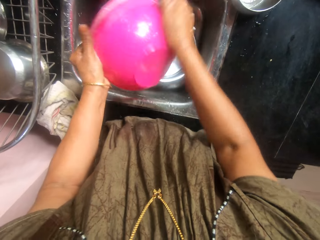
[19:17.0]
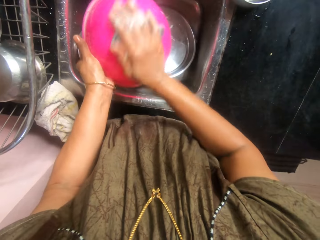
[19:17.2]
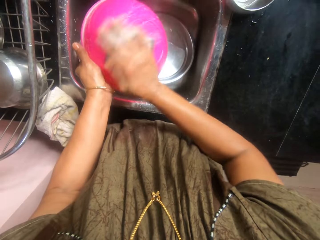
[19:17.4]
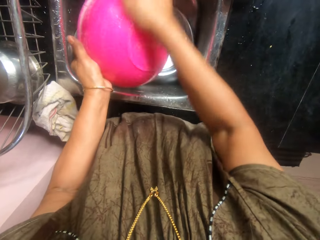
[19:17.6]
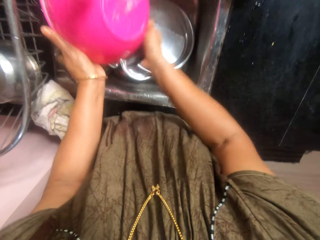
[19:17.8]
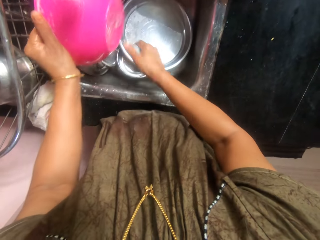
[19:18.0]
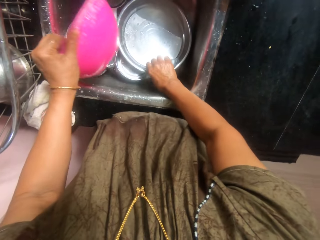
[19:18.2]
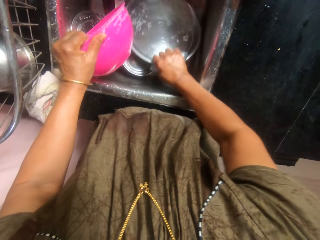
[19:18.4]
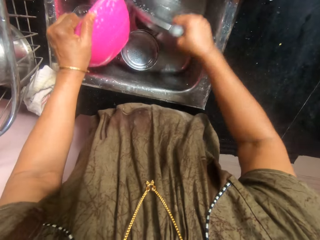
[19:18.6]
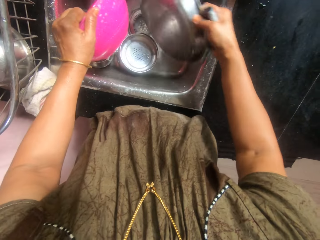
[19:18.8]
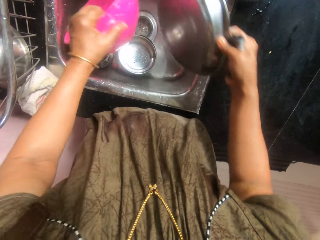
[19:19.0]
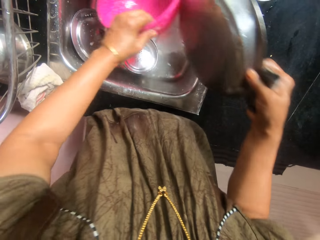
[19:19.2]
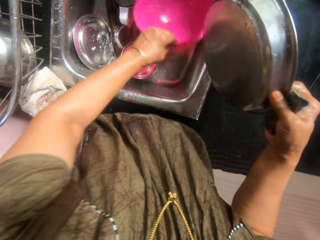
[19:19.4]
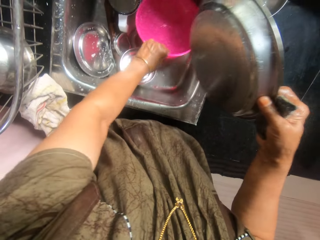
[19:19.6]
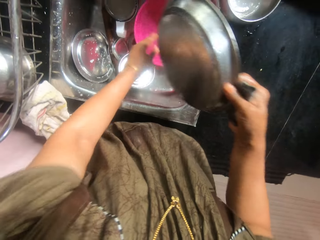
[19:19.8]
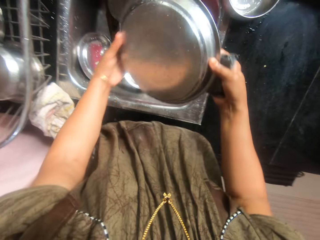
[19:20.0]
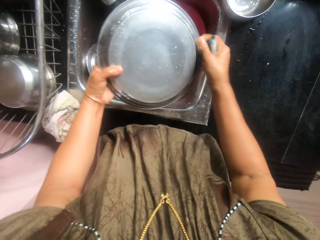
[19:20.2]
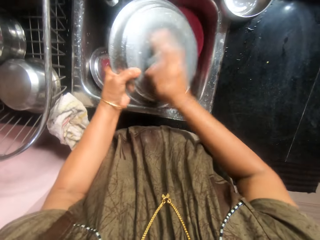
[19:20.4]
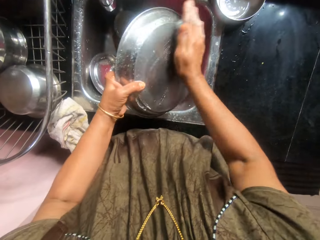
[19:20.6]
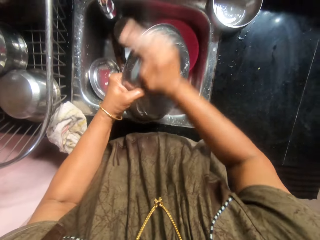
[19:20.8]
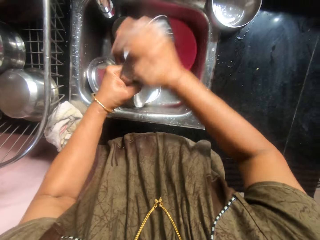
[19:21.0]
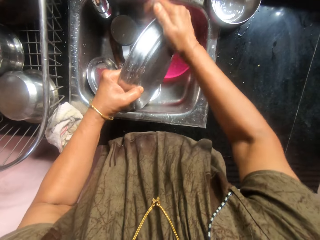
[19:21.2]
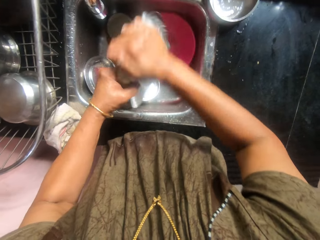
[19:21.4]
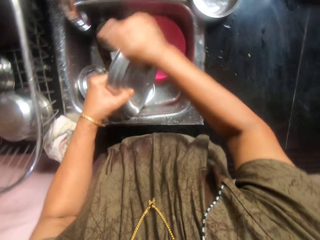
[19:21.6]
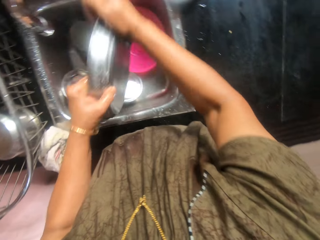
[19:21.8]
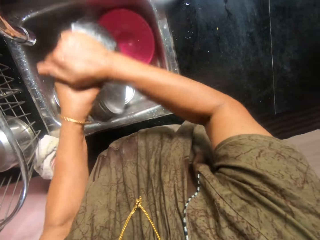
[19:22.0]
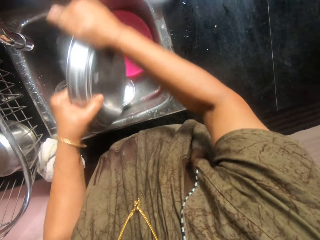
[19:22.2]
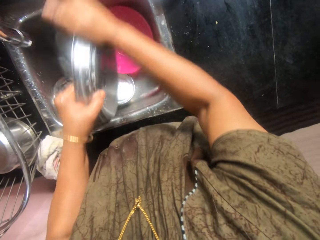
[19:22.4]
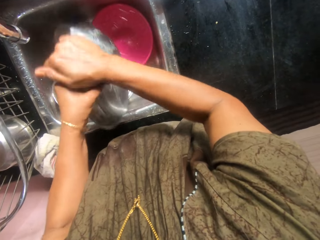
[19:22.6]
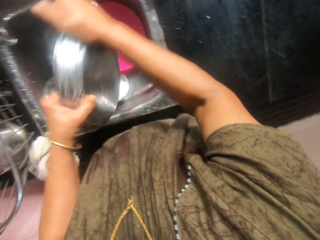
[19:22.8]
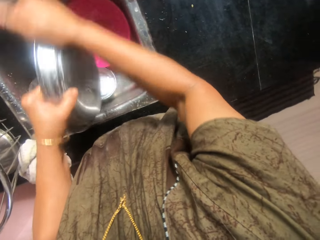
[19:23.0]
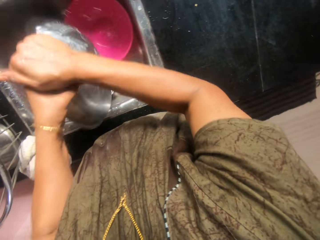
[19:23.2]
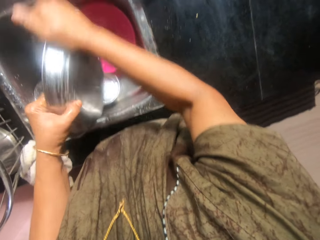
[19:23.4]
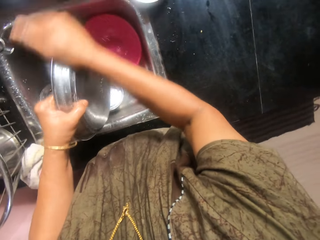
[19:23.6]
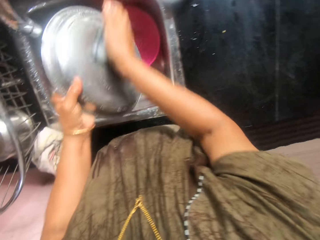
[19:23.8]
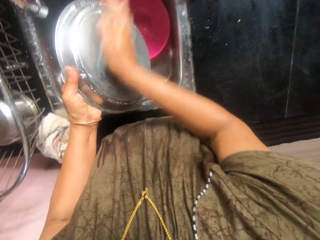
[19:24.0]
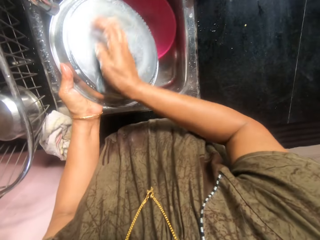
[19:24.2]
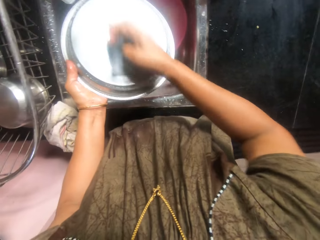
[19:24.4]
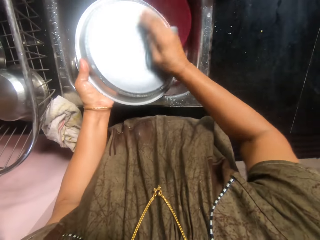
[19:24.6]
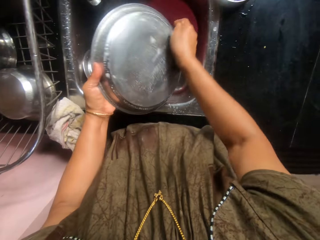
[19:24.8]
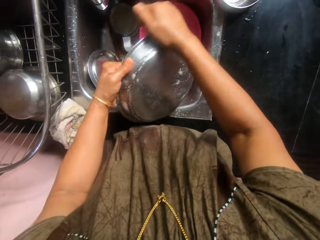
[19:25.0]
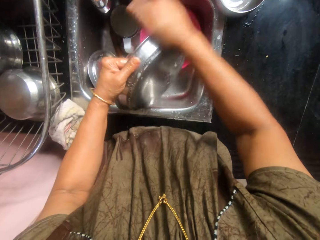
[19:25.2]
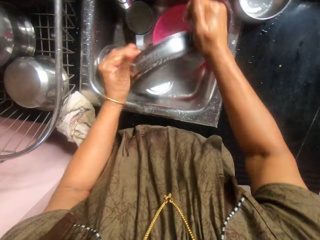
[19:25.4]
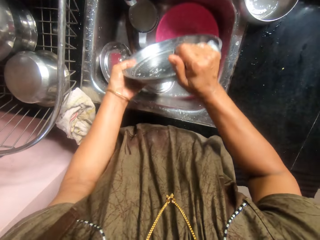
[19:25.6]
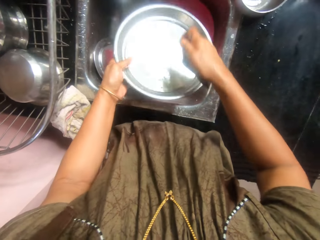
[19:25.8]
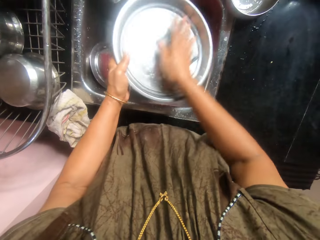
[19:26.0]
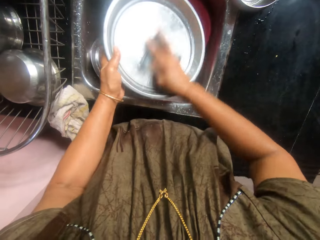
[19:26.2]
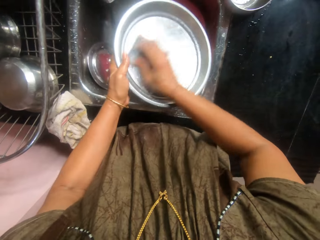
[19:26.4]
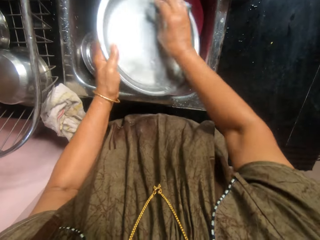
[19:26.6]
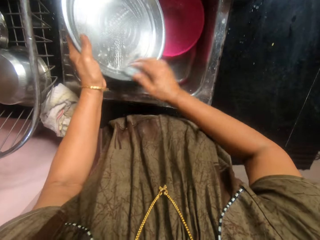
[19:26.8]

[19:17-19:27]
The camera wearer places the pink bowl in the sink with her left hand. She picks up a plate in the sink with her right hand. She washes the plate in her hands with the sponge.

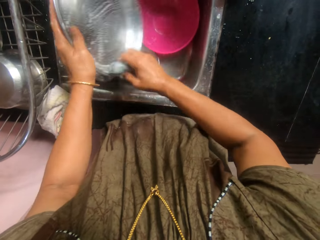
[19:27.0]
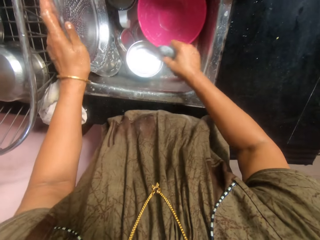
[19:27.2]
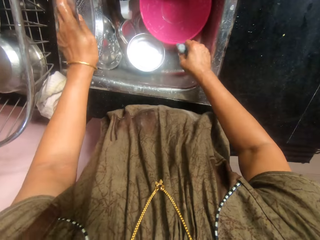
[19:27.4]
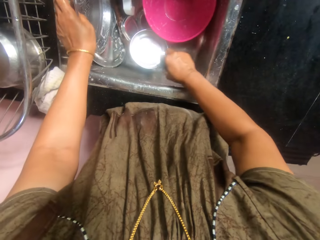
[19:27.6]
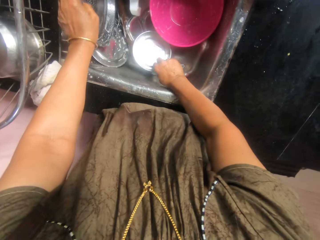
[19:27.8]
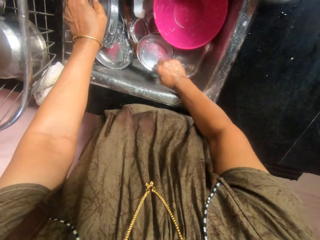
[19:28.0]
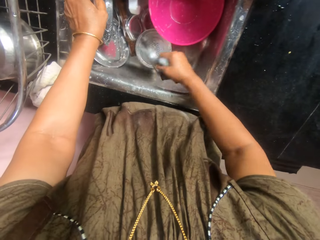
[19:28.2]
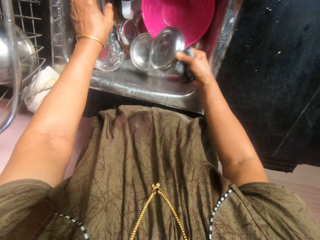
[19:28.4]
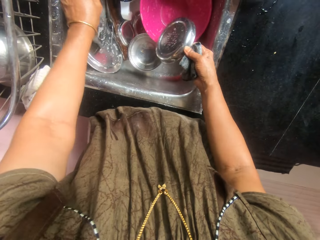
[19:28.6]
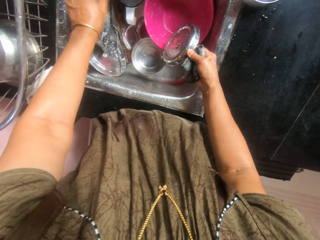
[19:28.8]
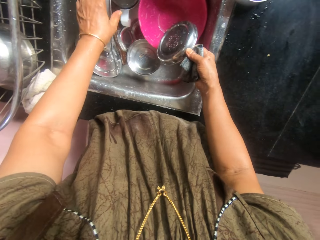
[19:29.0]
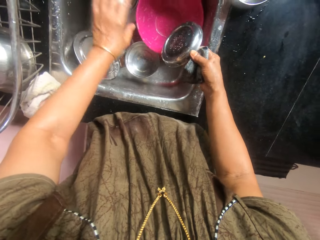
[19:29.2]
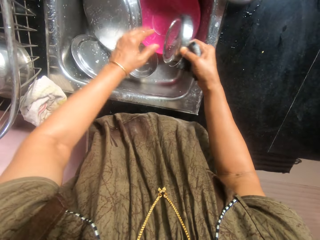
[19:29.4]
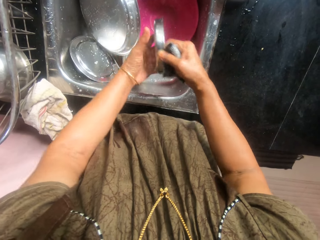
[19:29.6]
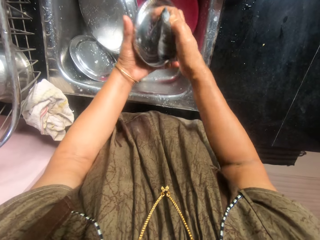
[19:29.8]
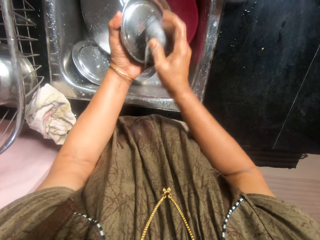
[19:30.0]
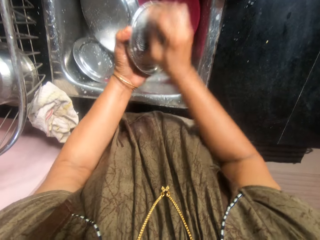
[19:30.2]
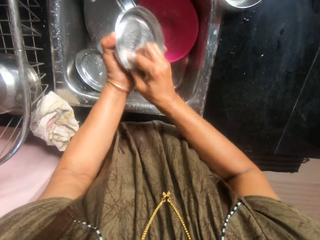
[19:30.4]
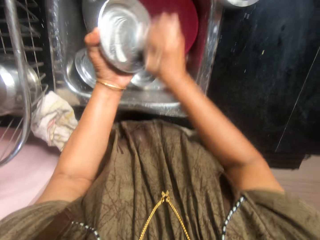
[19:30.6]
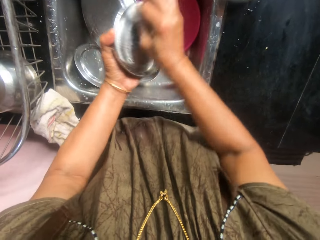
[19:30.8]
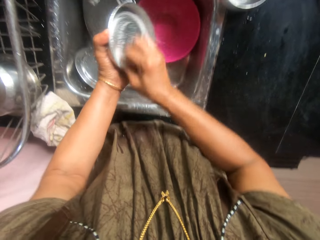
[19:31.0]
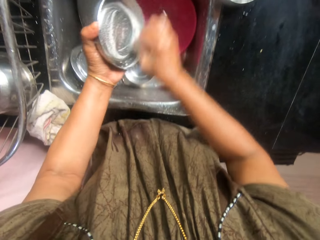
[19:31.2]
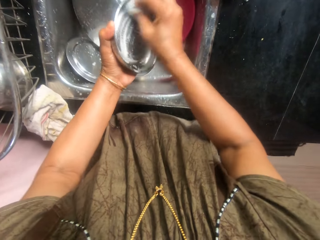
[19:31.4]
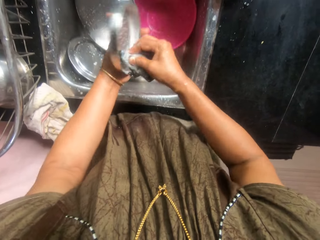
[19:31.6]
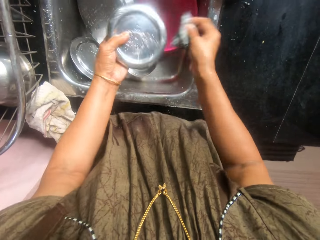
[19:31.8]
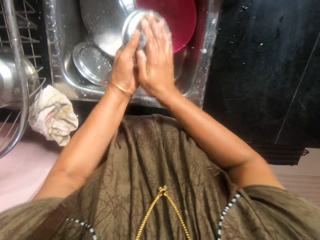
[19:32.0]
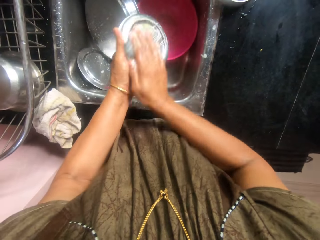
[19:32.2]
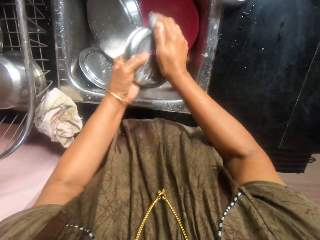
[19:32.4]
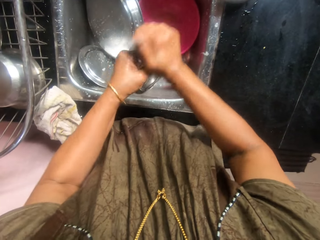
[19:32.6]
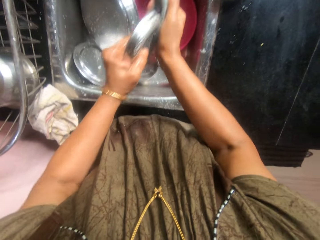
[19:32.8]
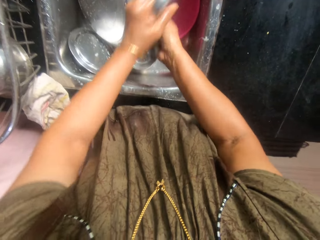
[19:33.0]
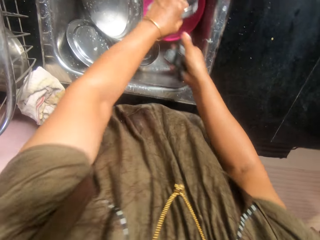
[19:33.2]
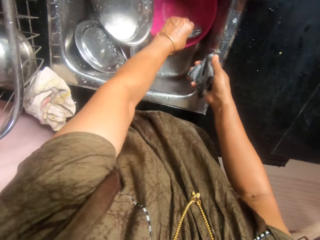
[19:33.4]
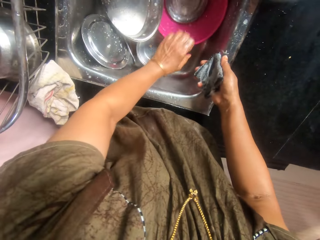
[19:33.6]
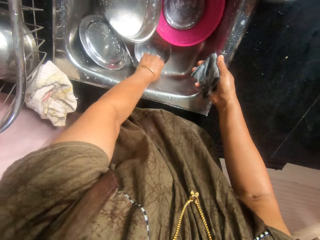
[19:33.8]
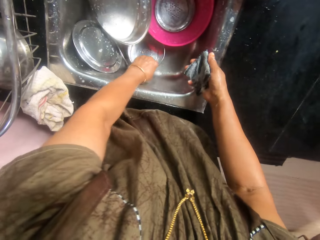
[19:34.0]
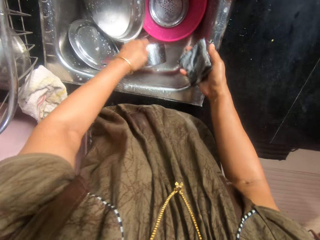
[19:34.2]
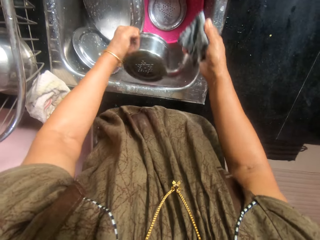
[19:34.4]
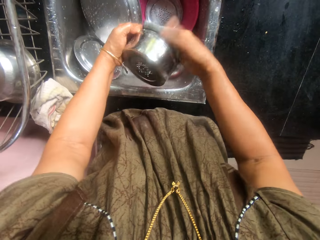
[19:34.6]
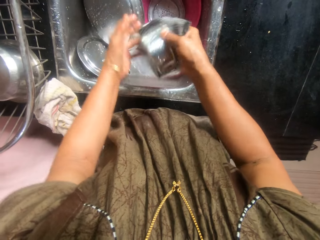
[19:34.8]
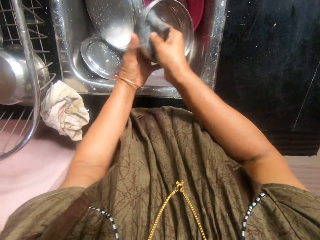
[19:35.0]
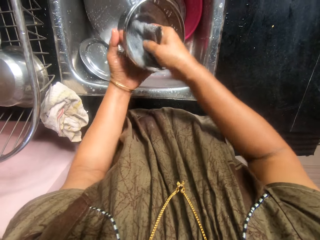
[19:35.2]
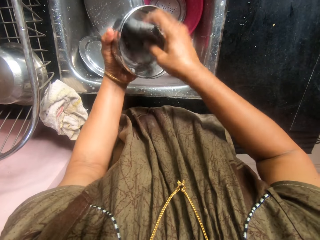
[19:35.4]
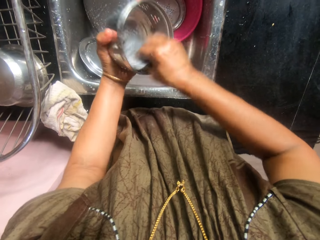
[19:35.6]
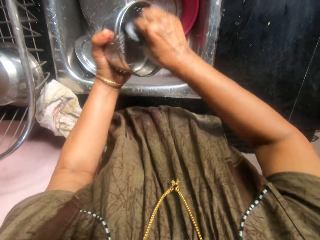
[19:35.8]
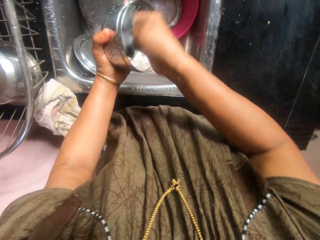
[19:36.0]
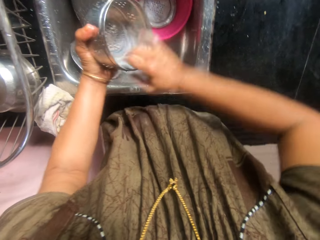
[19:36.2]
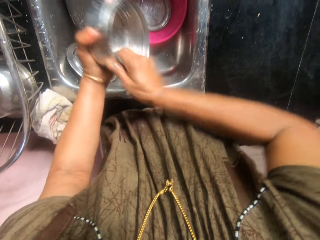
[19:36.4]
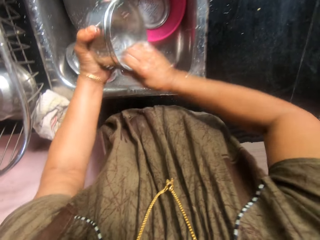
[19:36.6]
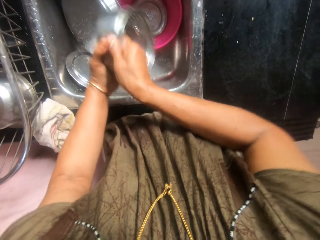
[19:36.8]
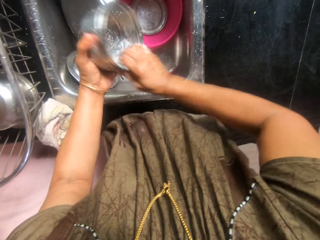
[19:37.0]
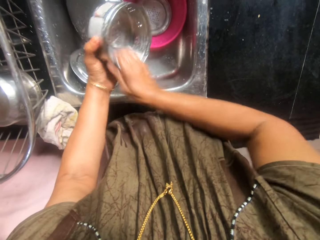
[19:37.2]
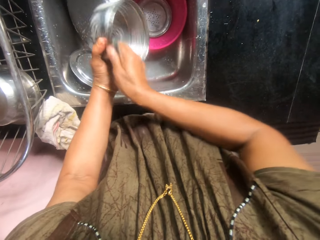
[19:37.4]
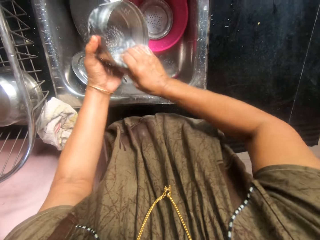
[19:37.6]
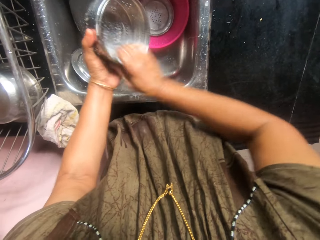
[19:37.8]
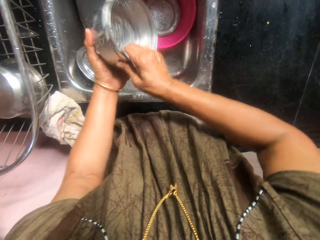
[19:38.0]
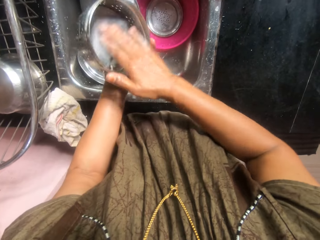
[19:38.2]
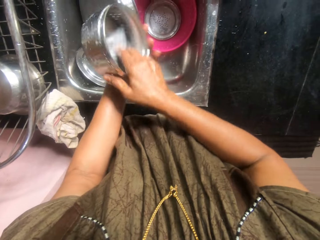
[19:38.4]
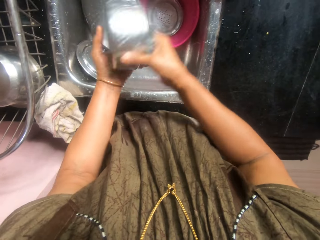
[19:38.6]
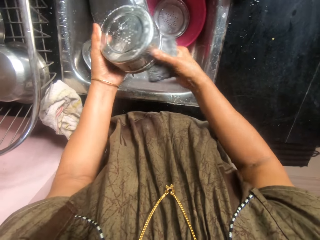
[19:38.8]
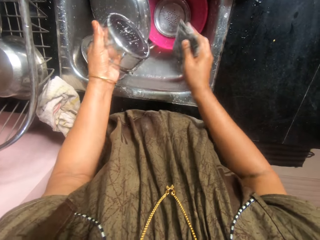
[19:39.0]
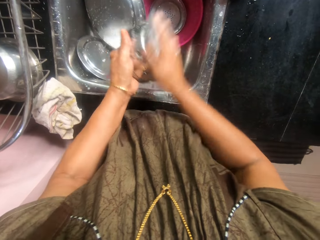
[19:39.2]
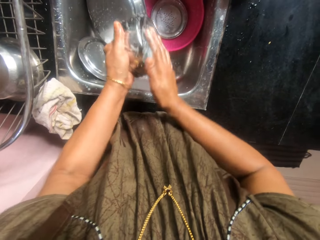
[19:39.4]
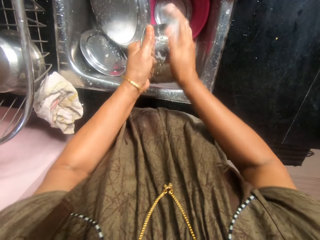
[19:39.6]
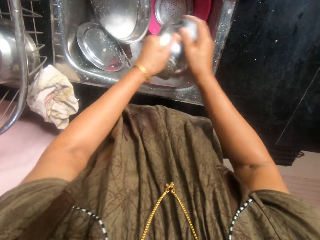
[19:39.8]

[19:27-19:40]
The camera wearer picks up a bowl cover in the sink with her left hand. She places the plate in the sink with her left hand. She washes the bowl cover in her hands with the sponge. She places the bowl cover in the pink bowl with her left hand. She picks up a food flask in the sink with her left hand. She washes the food flask in her hands with the sponge.
